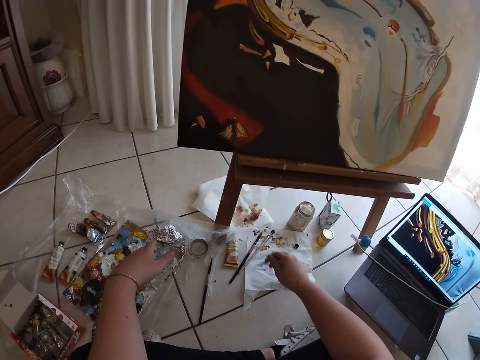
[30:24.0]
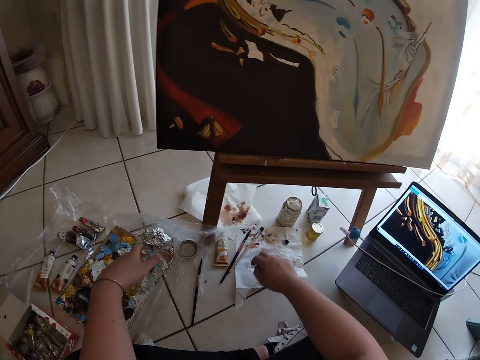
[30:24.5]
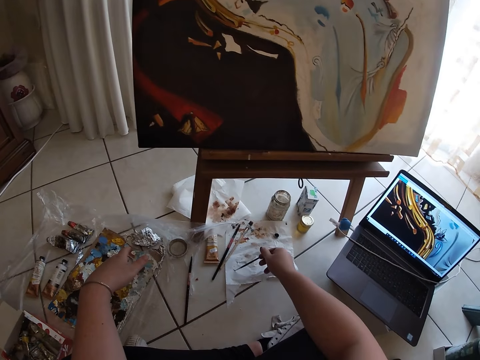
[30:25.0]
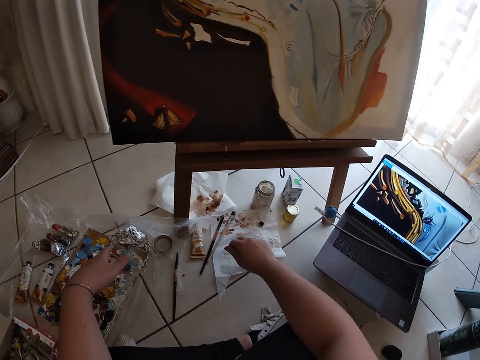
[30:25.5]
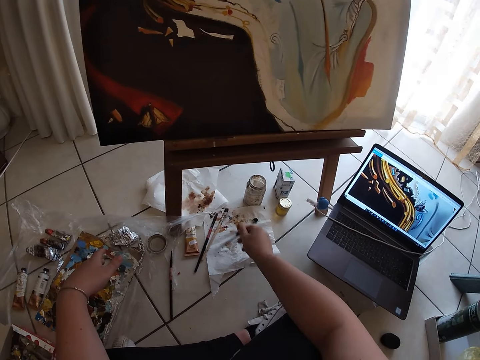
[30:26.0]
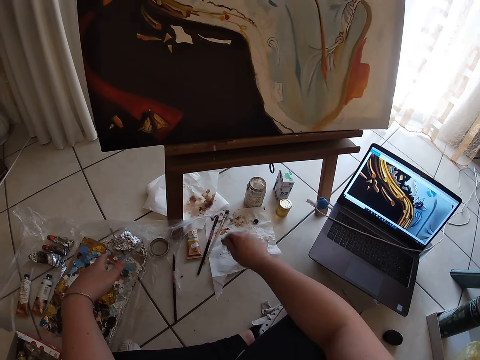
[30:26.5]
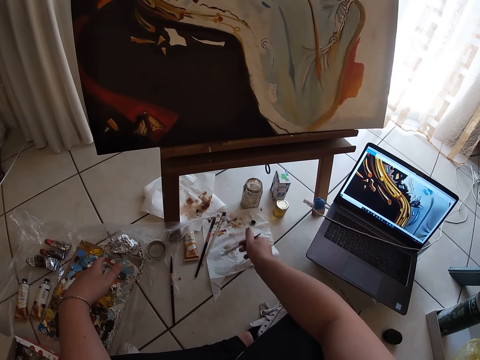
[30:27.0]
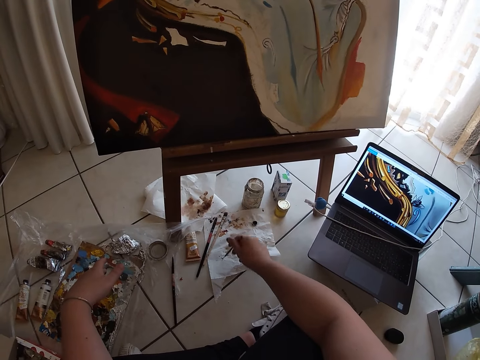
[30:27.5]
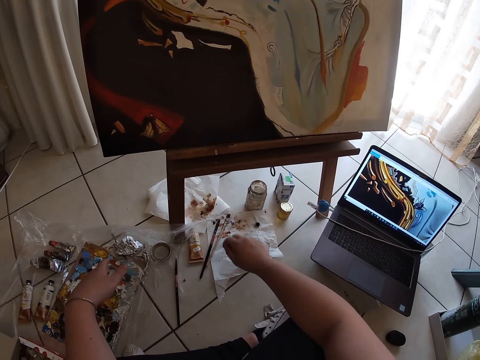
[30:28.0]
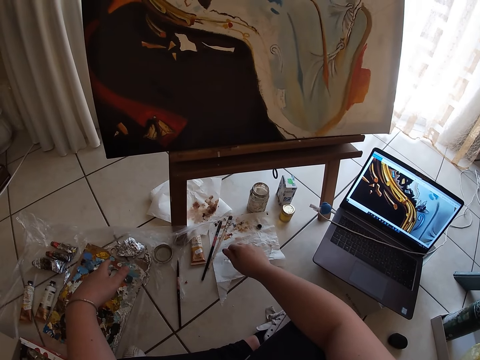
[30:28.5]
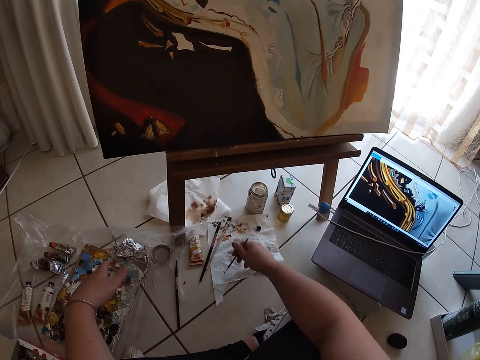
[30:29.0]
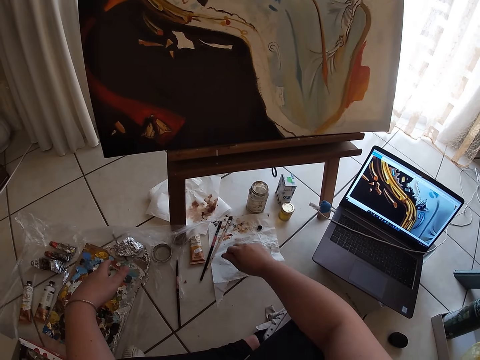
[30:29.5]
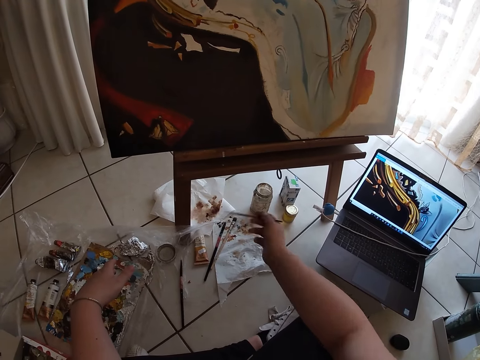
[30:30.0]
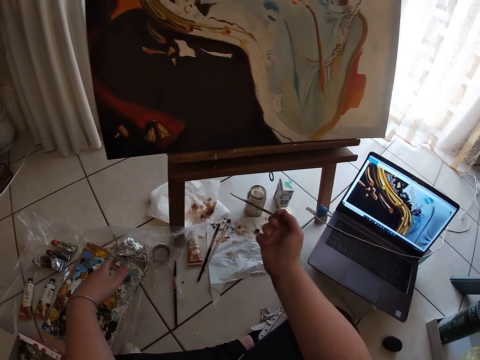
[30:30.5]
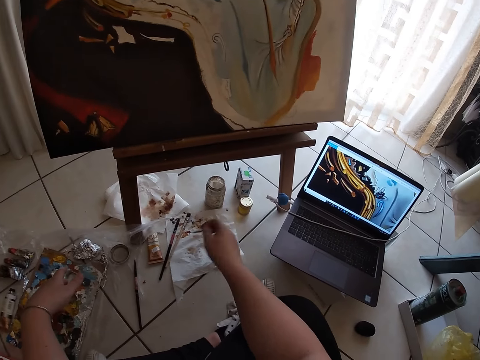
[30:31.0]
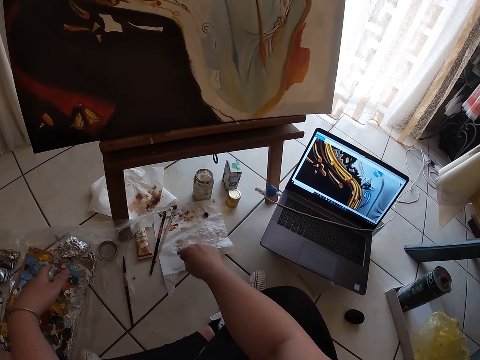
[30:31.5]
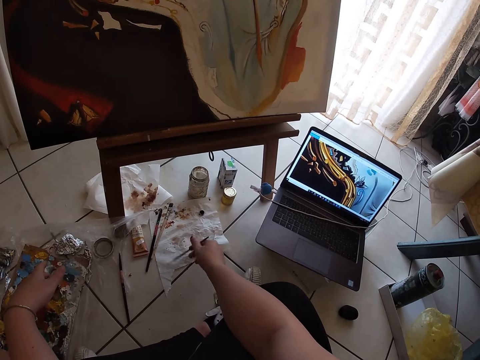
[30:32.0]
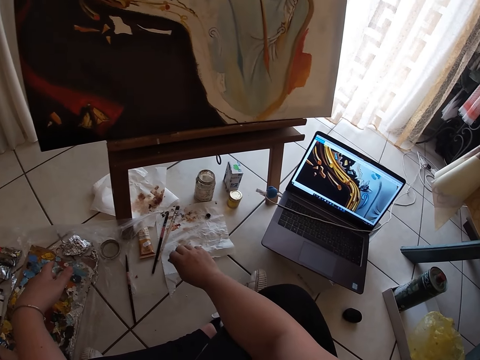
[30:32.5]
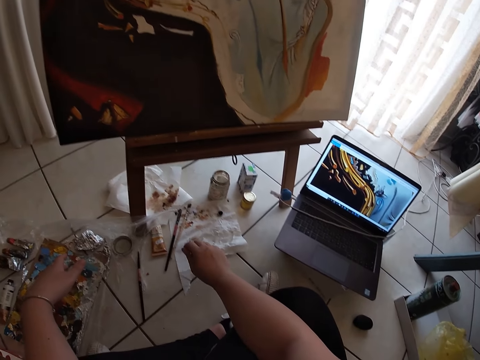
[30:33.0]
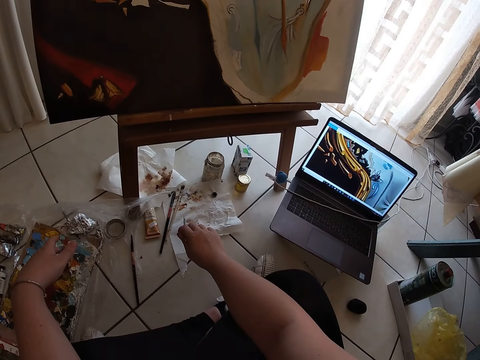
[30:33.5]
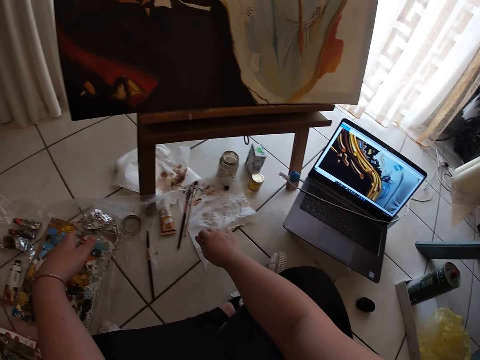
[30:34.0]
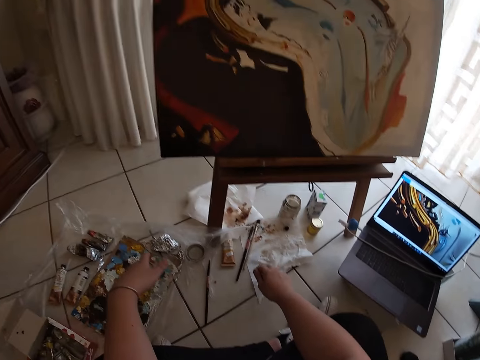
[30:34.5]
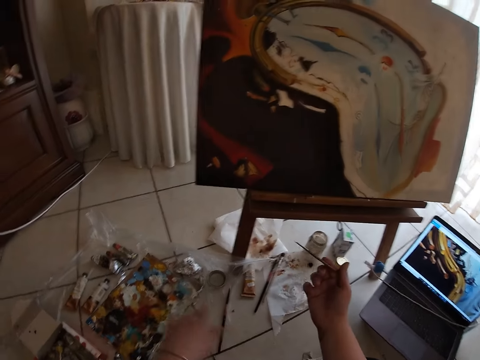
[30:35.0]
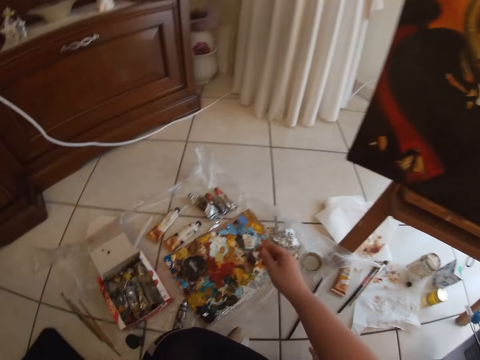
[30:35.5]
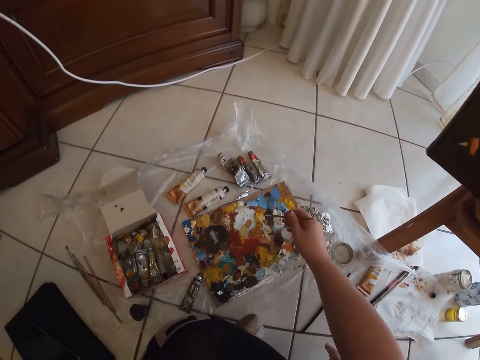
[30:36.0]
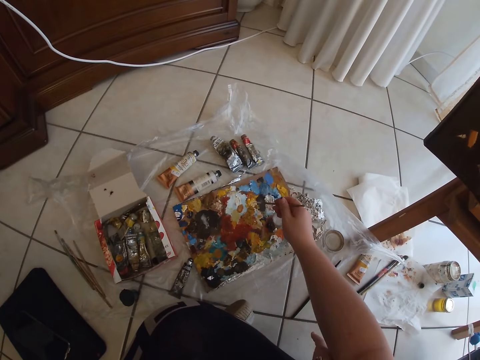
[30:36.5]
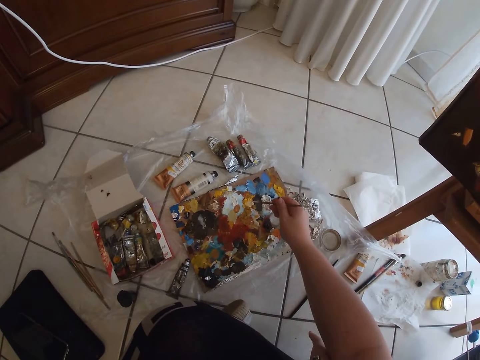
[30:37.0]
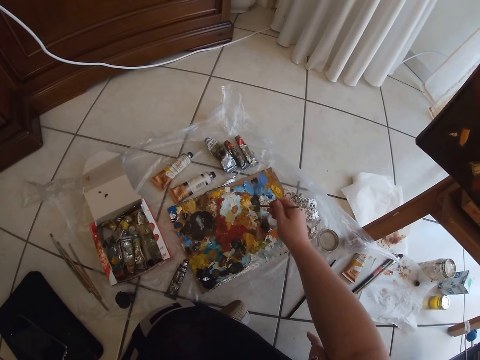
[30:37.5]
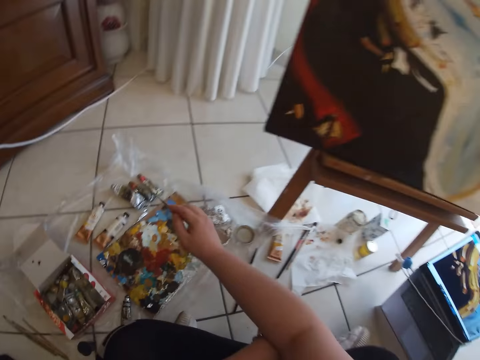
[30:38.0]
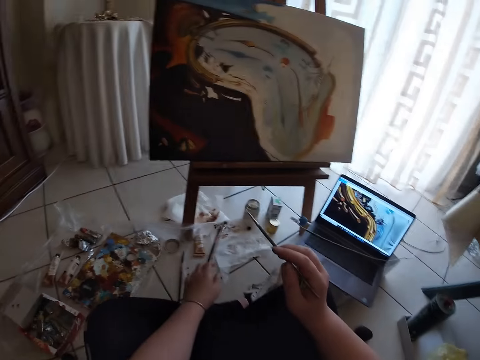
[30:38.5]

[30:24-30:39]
The camera wearer dabs on some paint in the palette with the paint brush in her right hand. She scoops some paint.

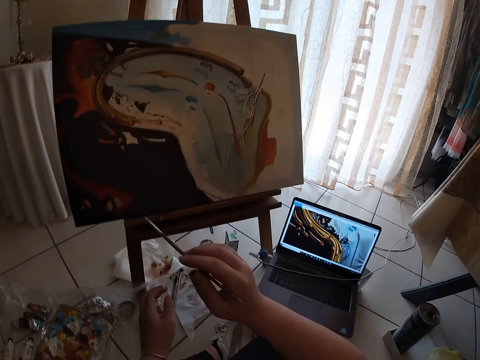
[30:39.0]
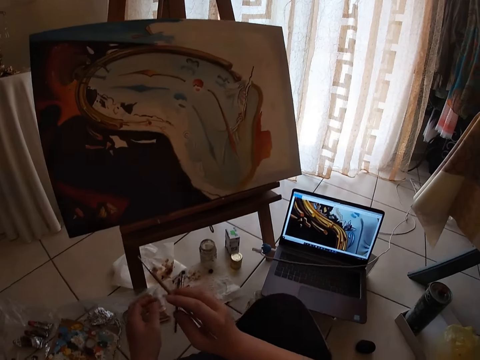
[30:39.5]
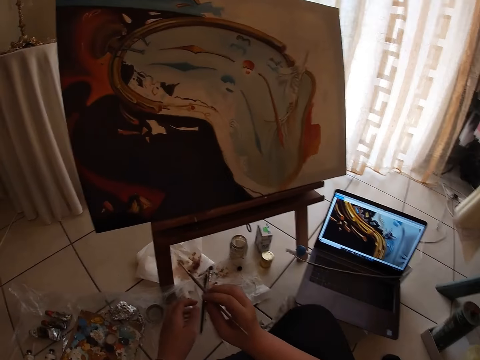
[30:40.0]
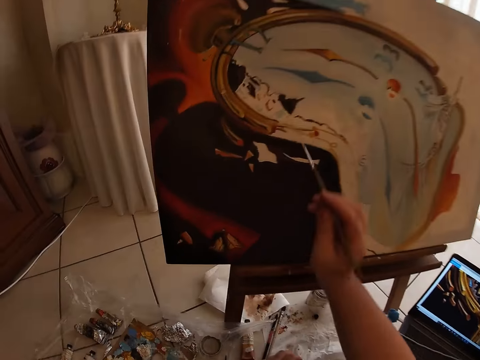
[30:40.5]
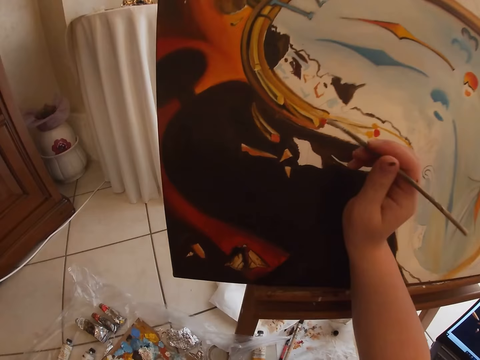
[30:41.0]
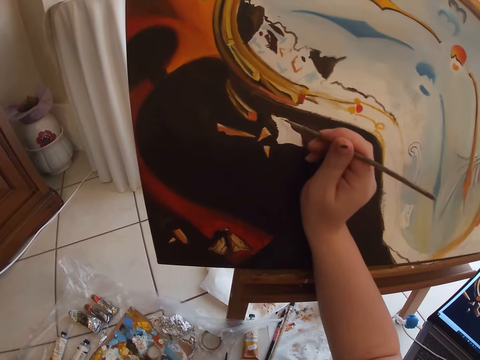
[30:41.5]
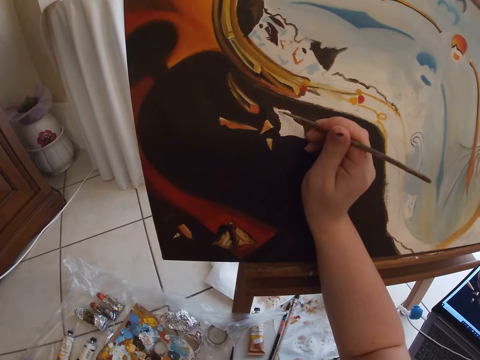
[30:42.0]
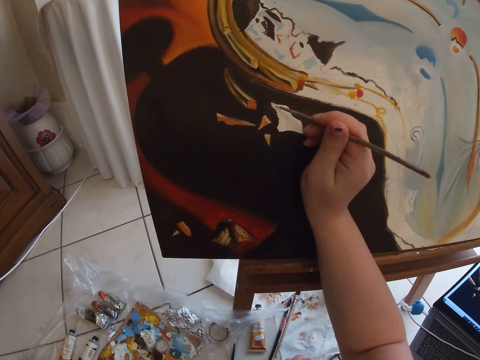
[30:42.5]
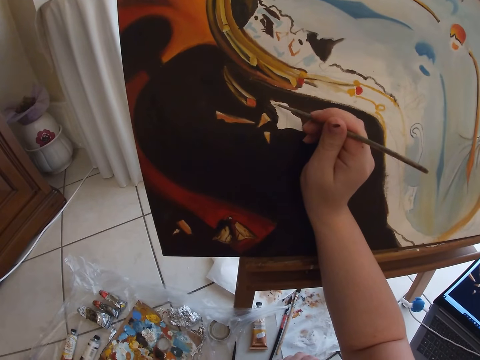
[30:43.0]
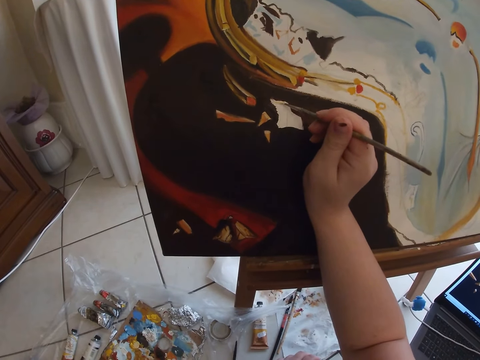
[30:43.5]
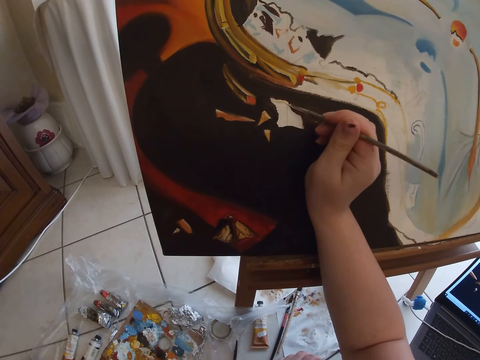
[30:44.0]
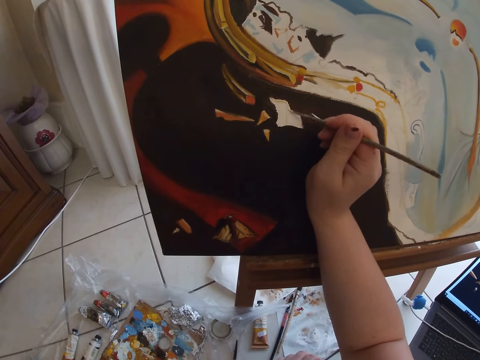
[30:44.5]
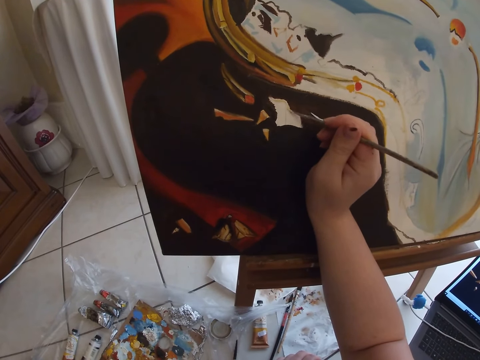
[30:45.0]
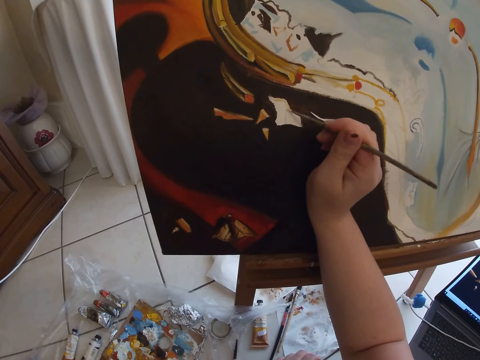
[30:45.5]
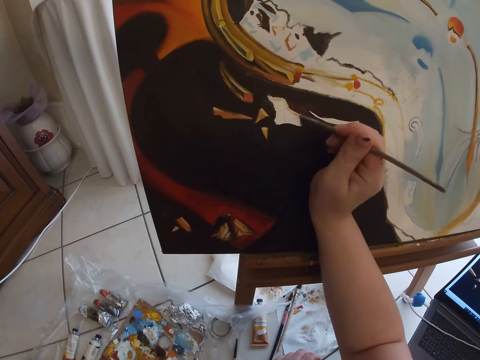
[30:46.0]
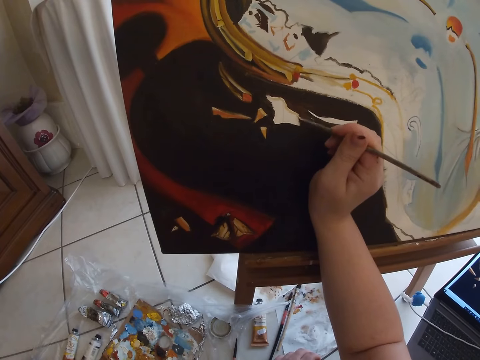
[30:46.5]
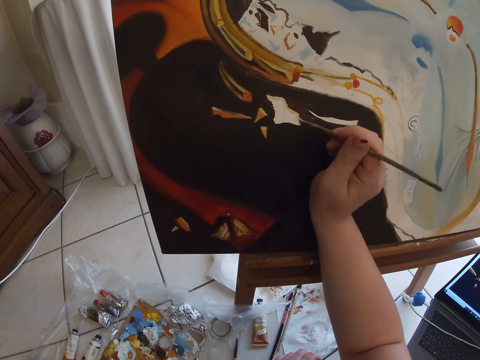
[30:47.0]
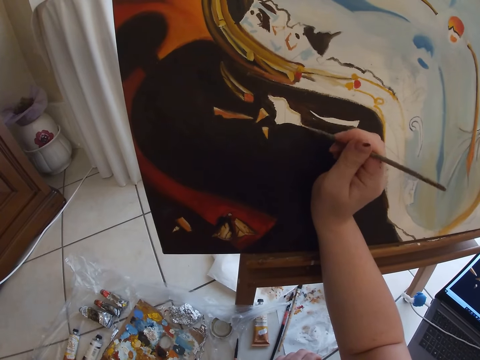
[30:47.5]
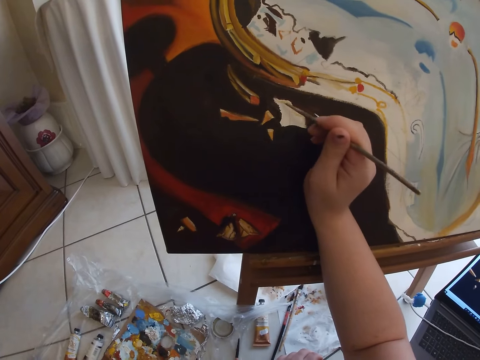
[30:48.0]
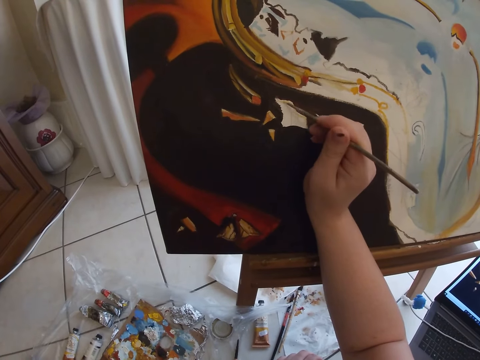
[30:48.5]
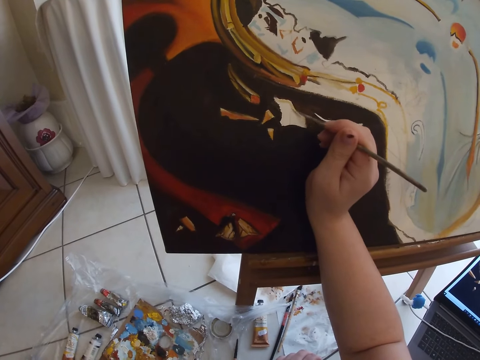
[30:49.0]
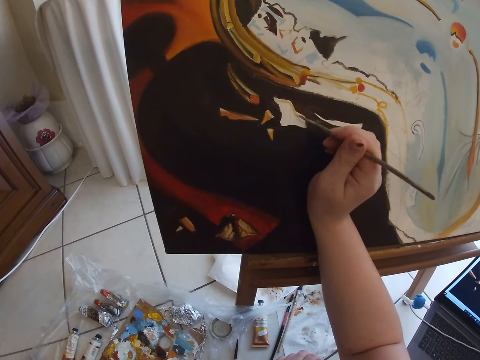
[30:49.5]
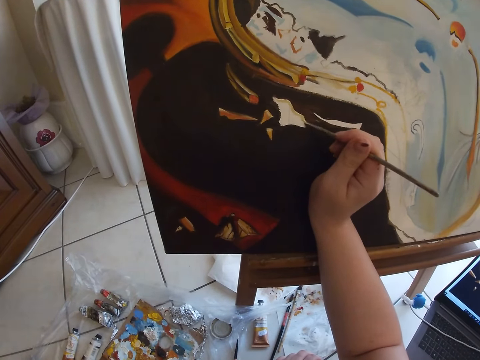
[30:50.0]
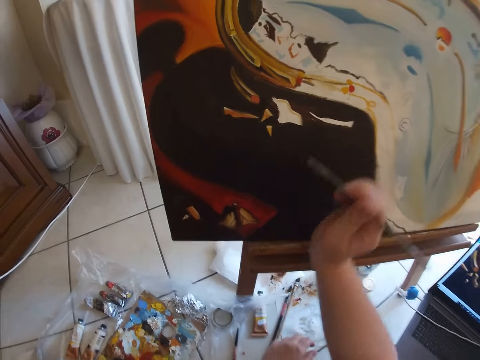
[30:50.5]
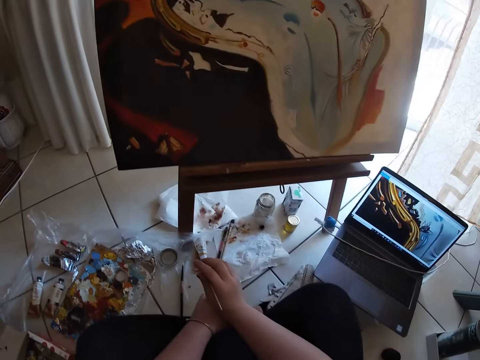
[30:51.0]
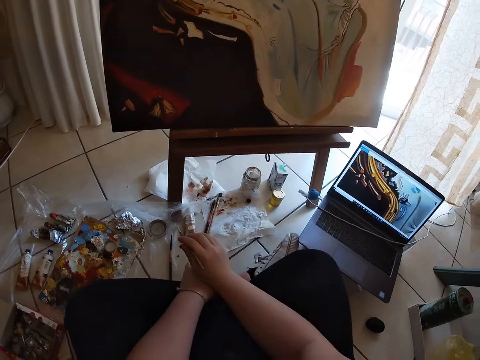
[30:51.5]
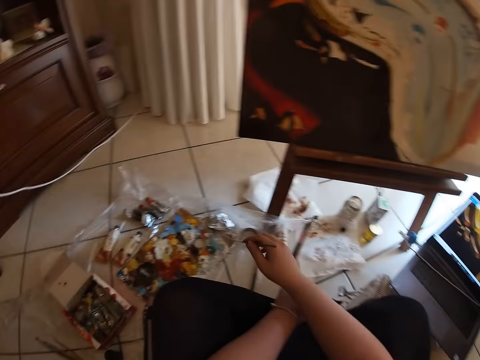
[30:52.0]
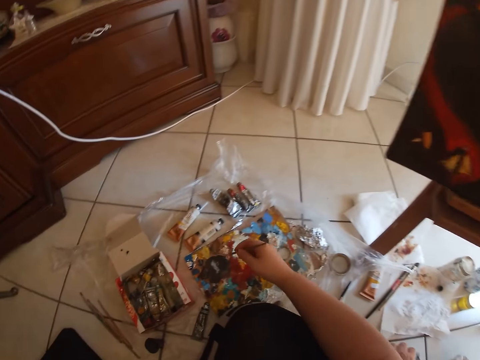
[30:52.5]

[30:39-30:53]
The camera wearer paints on the canvas with the paint brush in her right hand. She removes the paint brush in her right hand from the canvas. She scoops more paint.
